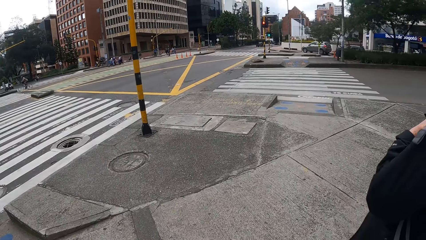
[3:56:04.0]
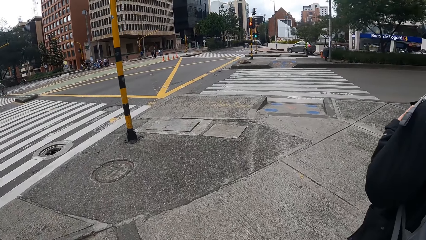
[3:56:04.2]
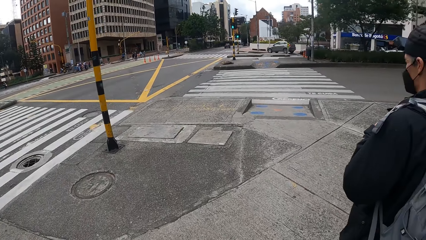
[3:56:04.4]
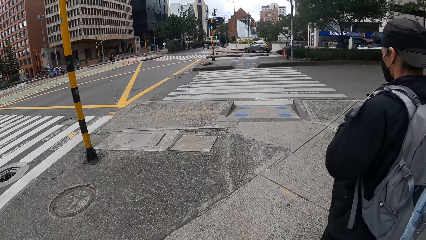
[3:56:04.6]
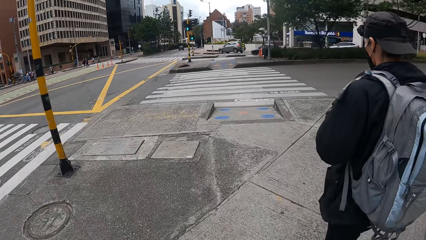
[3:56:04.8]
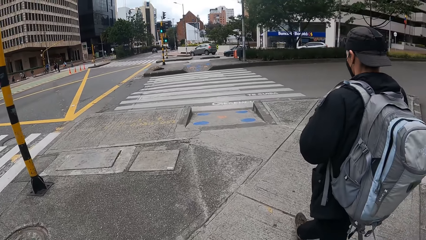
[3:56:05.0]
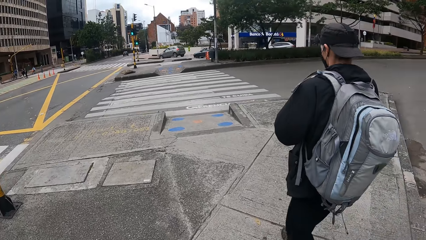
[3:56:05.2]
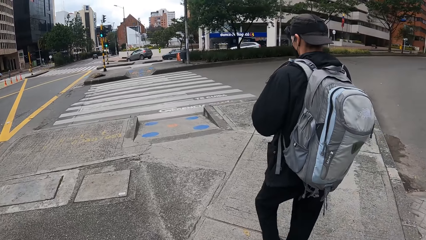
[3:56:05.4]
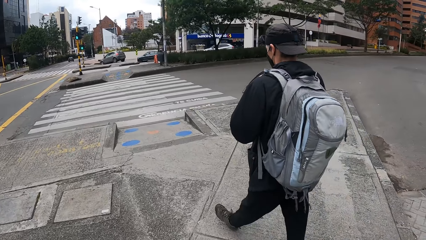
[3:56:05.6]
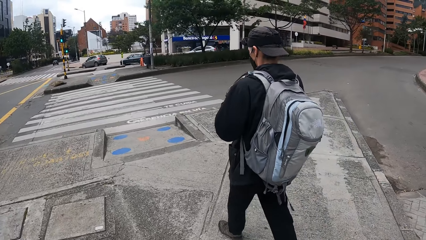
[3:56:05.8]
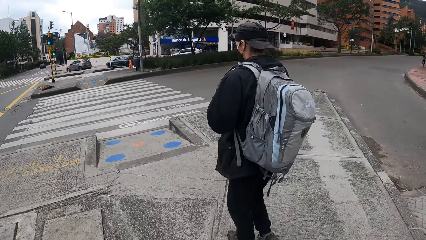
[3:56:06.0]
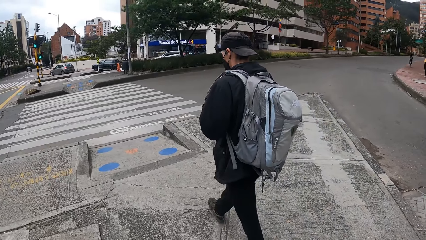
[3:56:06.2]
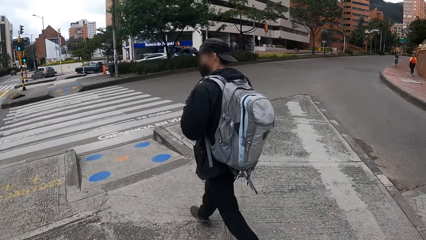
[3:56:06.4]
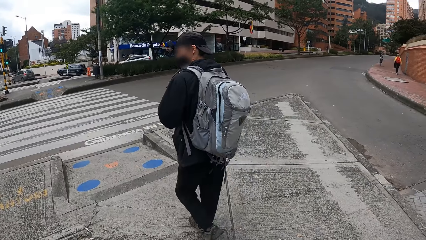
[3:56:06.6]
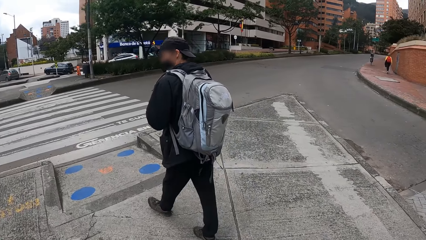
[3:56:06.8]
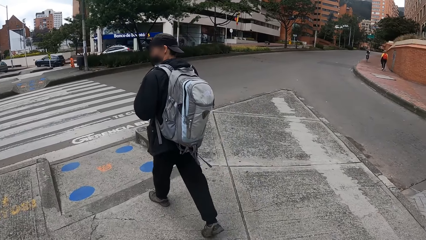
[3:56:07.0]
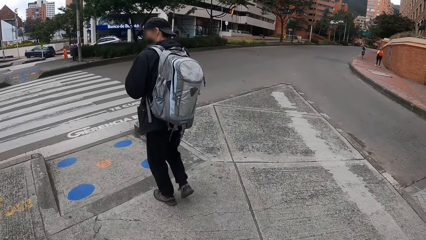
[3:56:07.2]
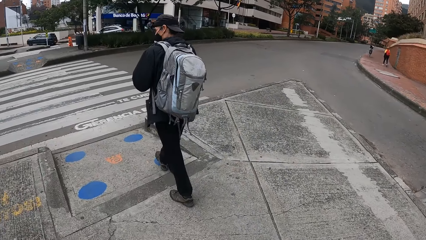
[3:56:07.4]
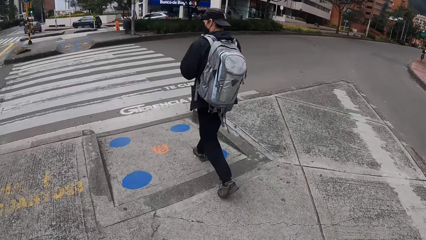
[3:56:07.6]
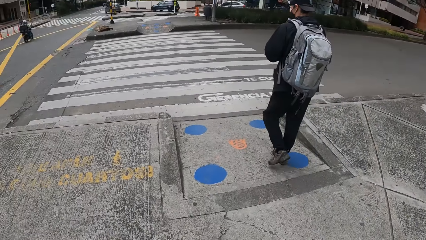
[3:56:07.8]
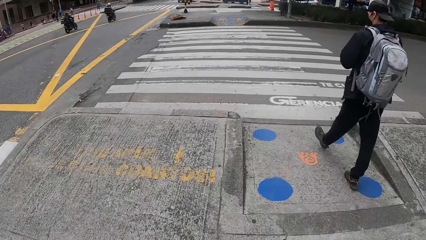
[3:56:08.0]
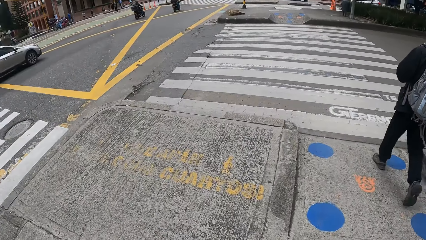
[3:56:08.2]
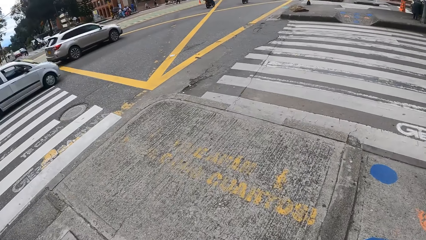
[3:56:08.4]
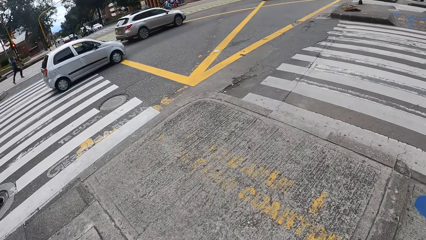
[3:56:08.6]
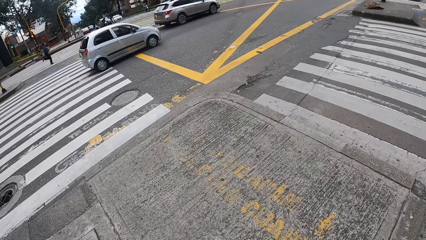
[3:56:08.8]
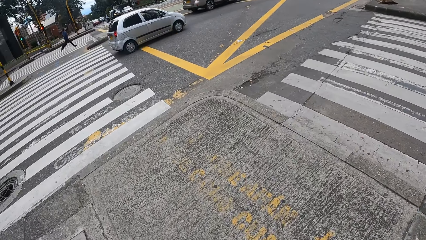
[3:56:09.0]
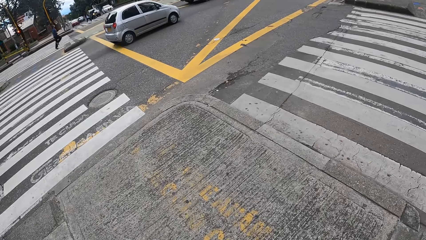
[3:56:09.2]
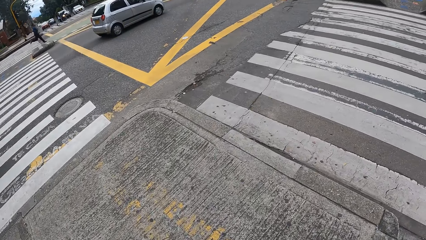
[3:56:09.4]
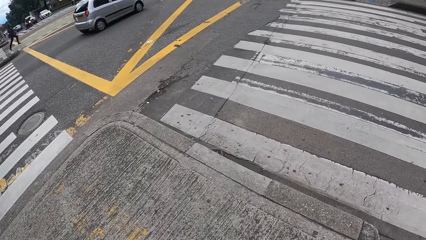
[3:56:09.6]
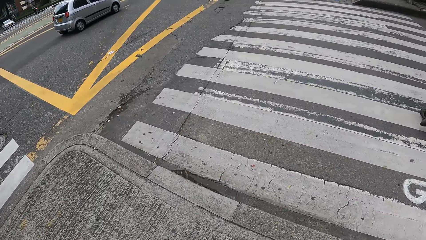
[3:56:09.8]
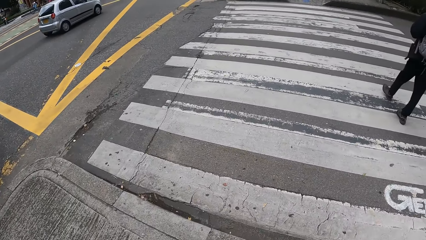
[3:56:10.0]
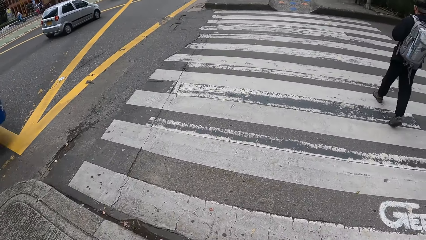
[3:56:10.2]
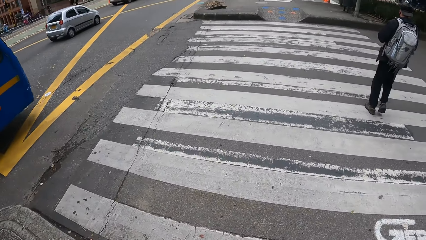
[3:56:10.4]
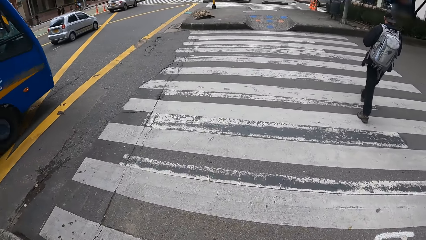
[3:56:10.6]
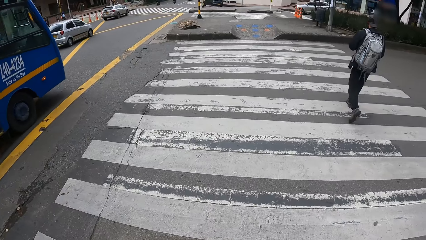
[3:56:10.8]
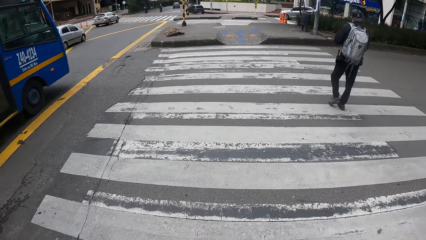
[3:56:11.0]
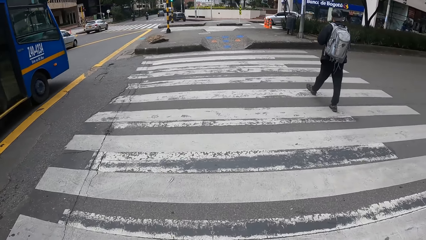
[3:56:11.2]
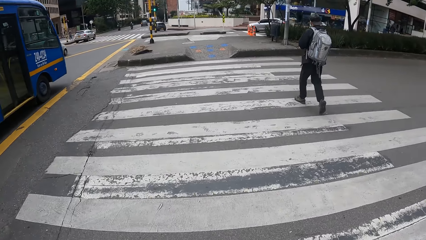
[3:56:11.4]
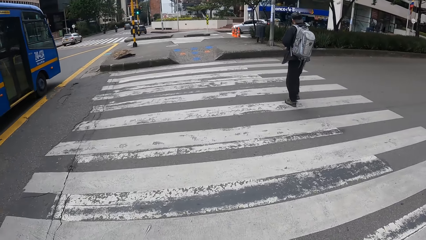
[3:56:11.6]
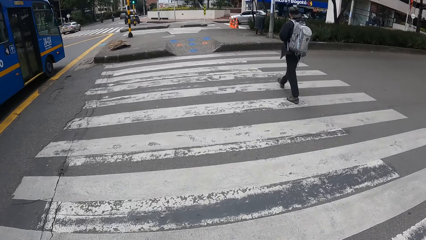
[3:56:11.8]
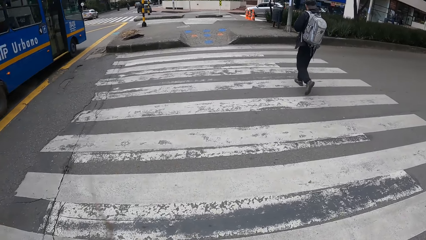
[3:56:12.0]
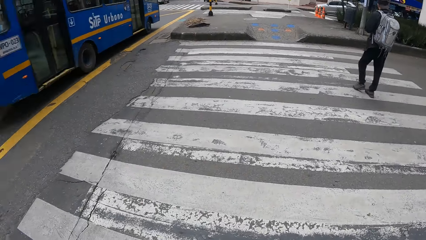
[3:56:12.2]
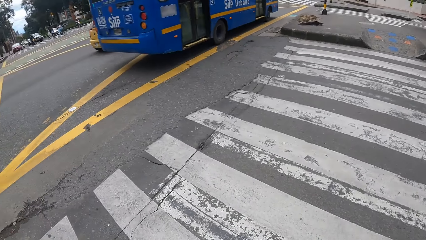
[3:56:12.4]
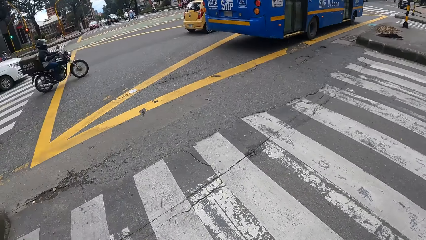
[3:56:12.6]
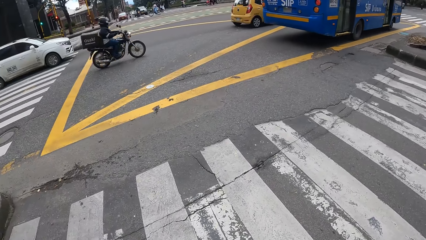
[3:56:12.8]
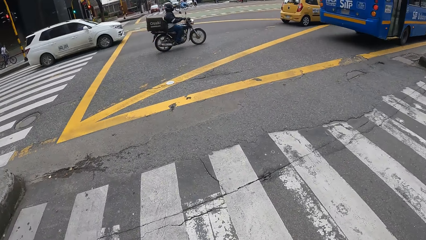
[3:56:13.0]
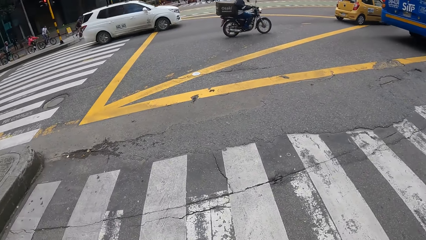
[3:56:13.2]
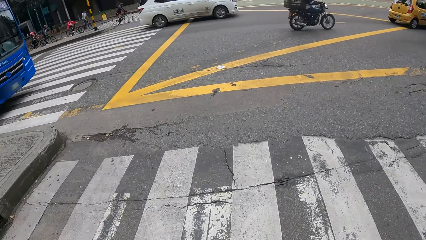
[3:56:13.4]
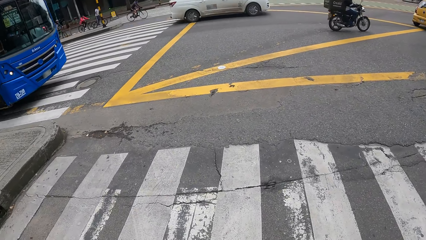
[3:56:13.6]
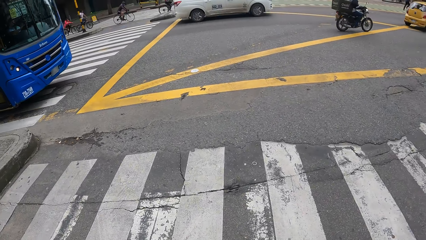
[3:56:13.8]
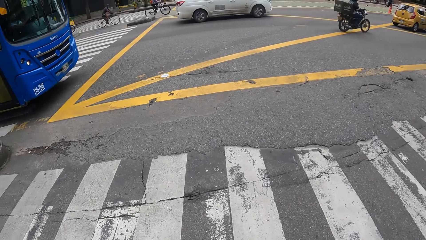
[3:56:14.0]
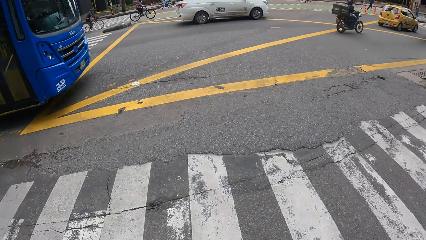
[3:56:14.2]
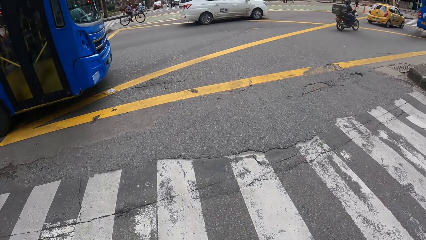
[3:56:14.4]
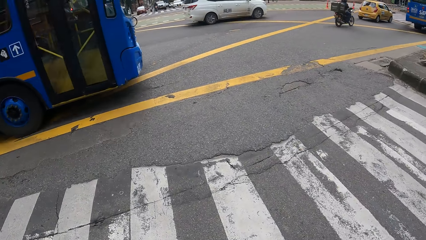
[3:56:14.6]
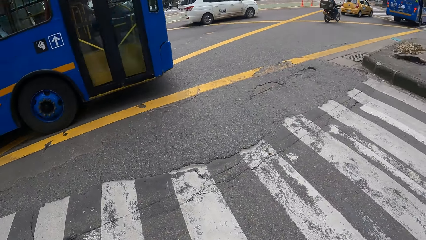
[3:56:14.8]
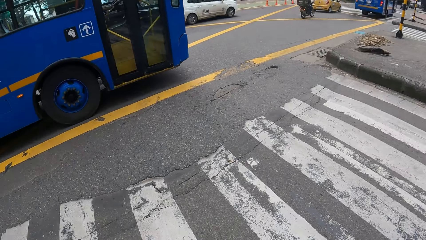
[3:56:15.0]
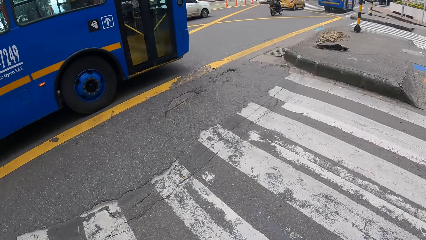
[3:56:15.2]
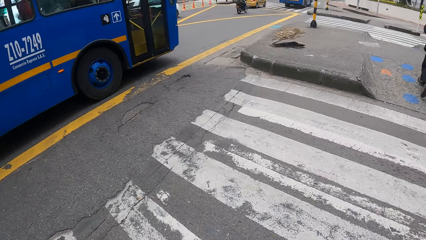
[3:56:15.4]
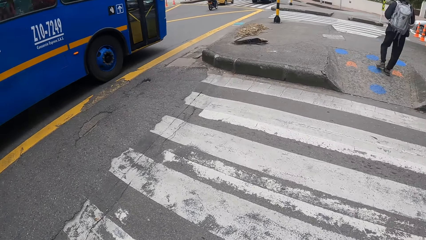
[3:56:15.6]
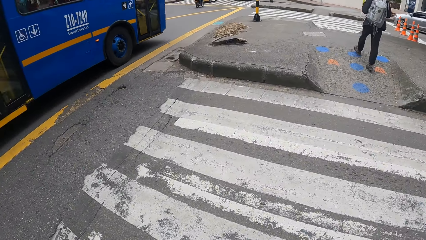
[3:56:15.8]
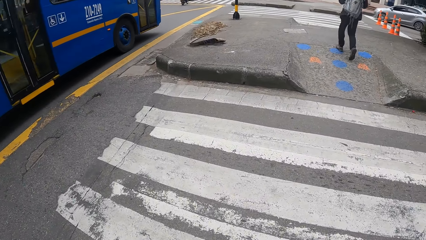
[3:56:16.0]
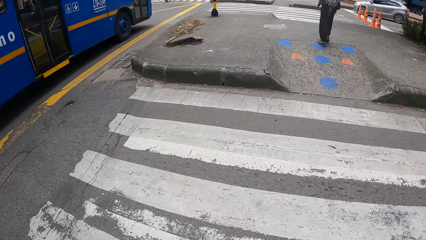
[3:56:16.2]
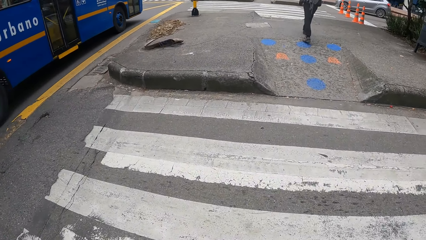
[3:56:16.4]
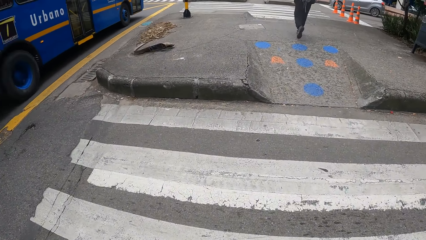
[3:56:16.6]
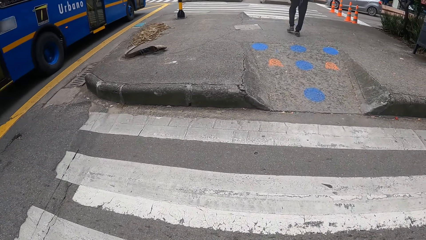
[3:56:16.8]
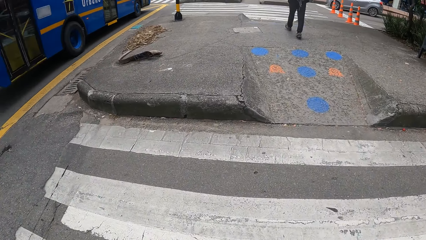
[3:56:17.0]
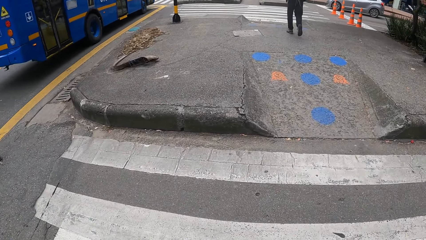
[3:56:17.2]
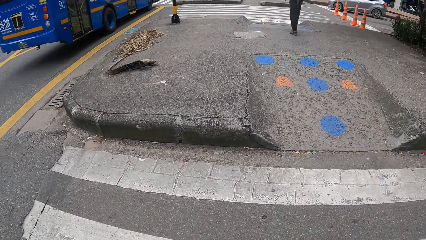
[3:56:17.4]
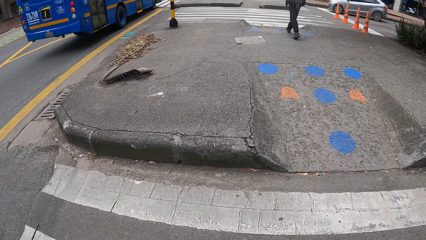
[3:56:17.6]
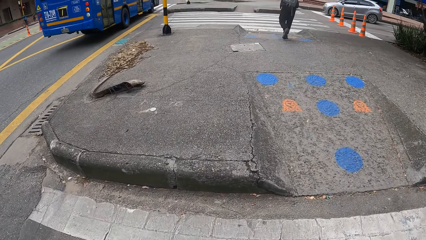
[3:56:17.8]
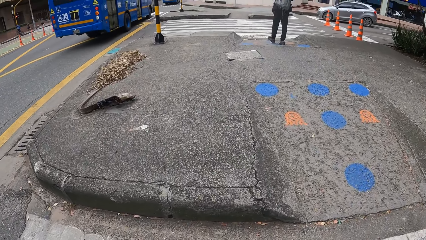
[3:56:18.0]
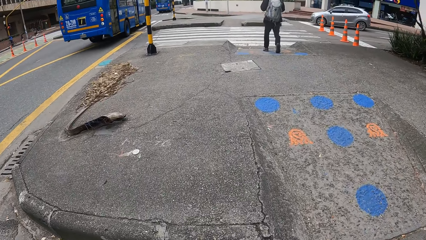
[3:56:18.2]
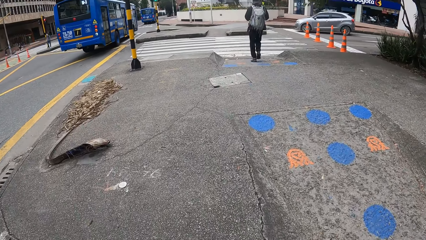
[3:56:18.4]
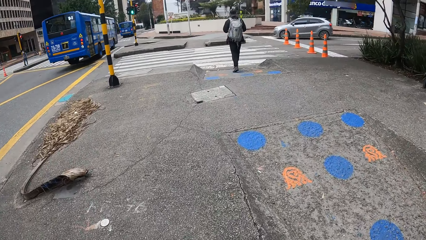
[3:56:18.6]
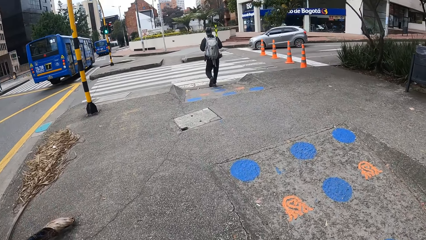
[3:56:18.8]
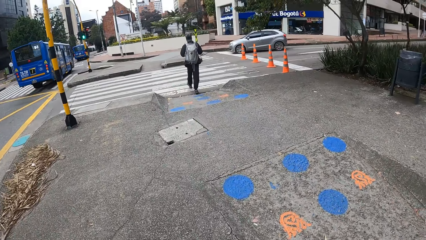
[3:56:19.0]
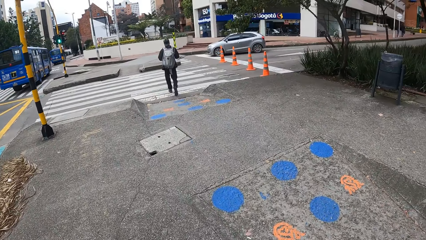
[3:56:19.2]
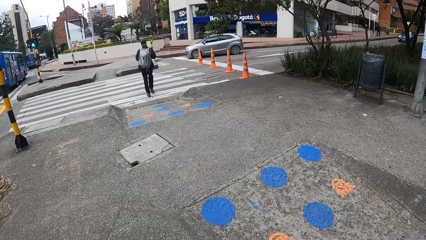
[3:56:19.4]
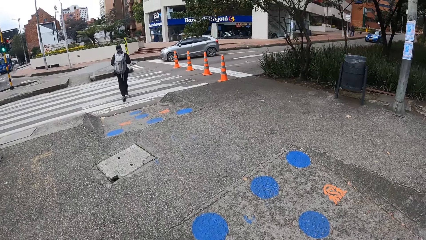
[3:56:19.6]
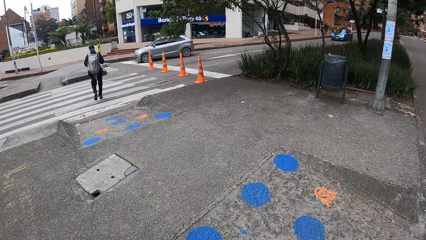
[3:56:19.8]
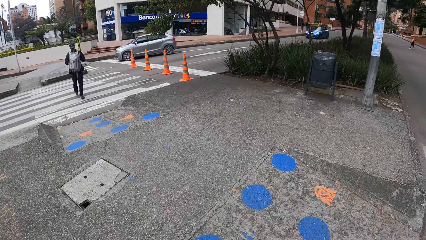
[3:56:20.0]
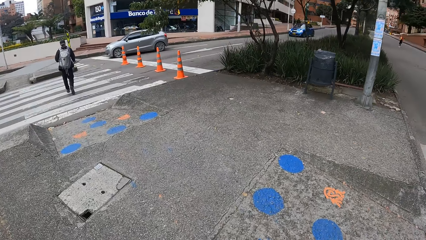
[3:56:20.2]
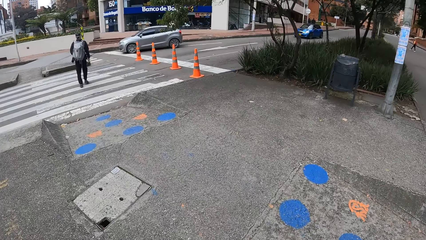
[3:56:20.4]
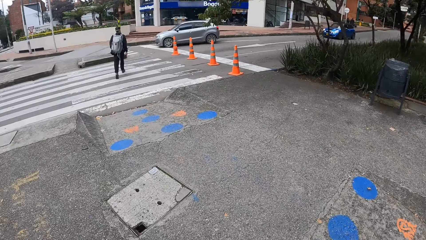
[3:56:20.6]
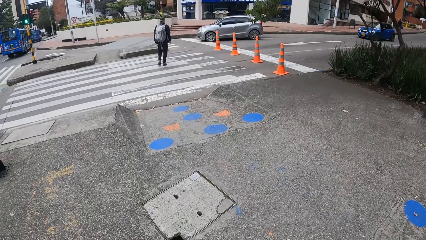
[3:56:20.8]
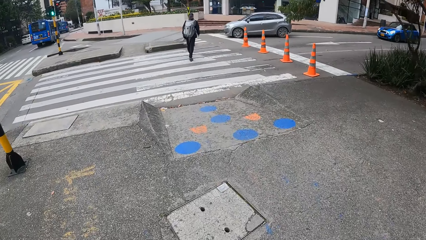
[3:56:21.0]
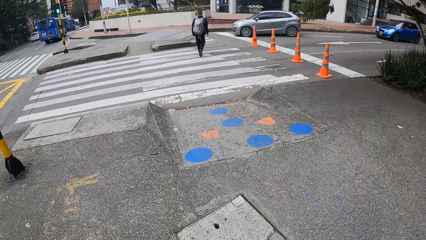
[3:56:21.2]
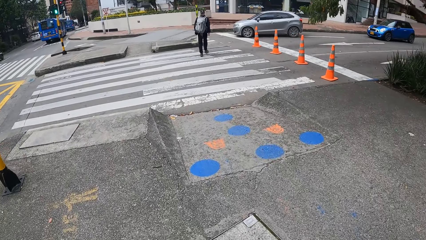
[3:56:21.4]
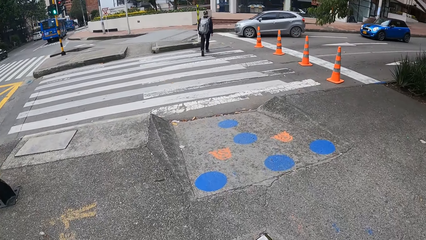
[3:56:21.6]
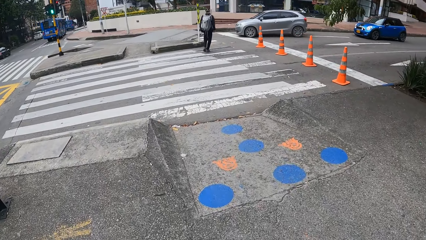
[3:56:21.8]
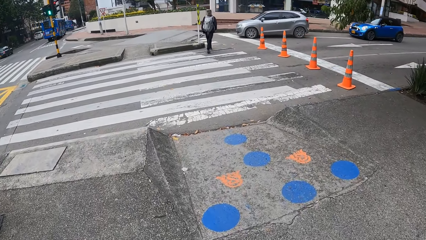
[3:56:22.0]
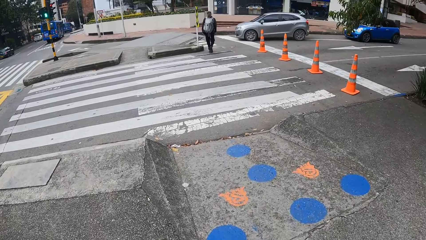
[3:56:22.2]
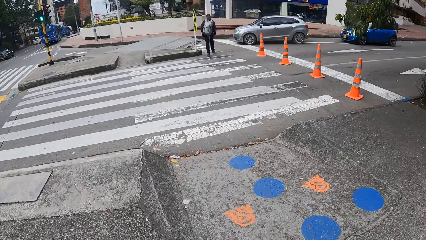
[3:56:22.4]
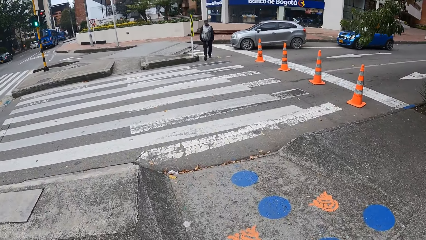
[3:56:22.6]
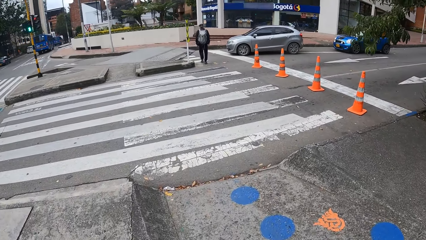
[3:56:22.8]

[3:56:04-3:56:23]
The camera wearer crosses the road. They look around the road. They cross the road. They look around the road. They cross the road.
